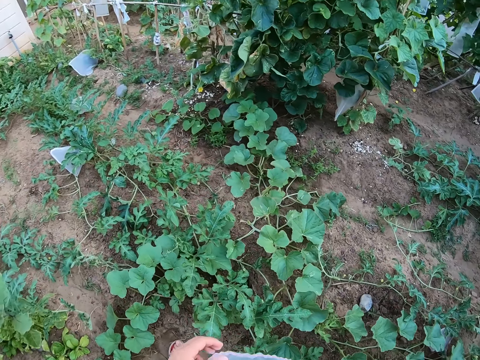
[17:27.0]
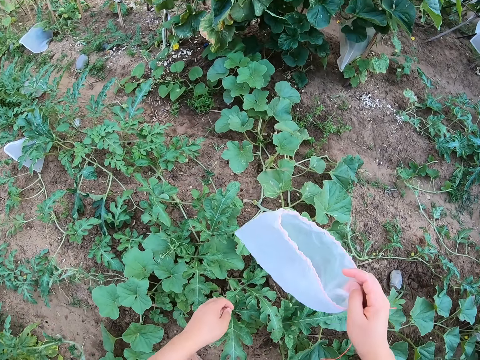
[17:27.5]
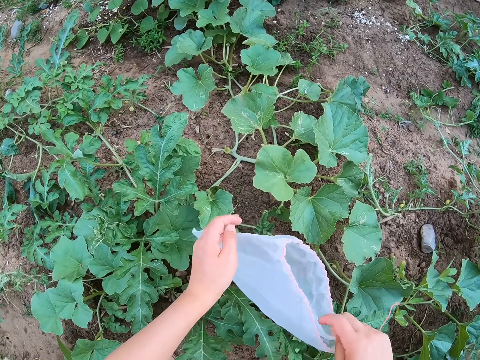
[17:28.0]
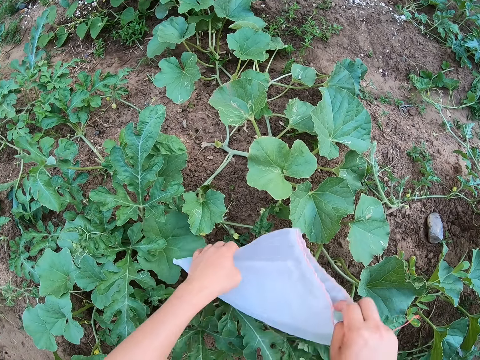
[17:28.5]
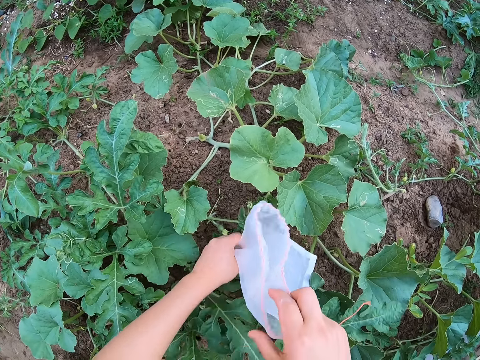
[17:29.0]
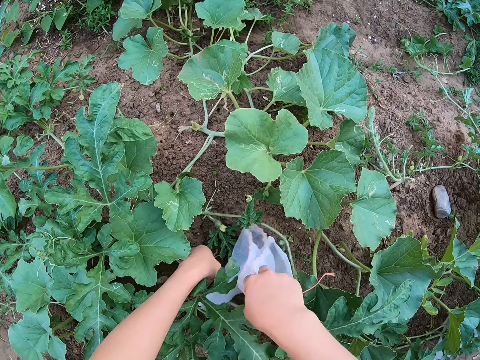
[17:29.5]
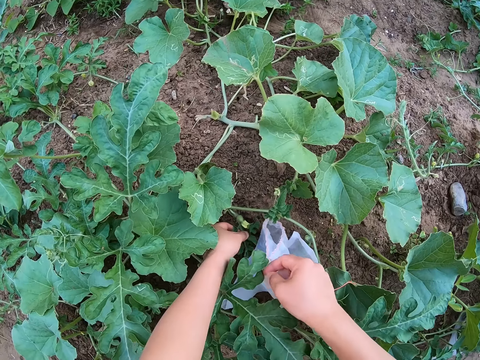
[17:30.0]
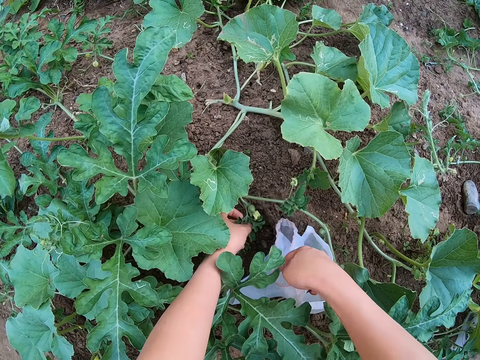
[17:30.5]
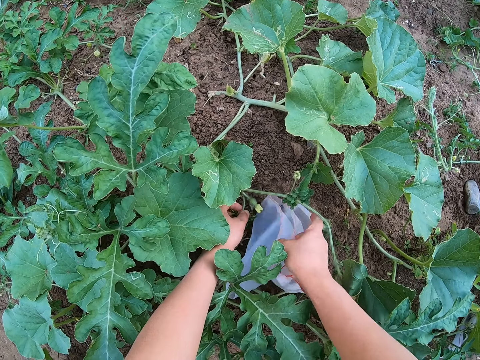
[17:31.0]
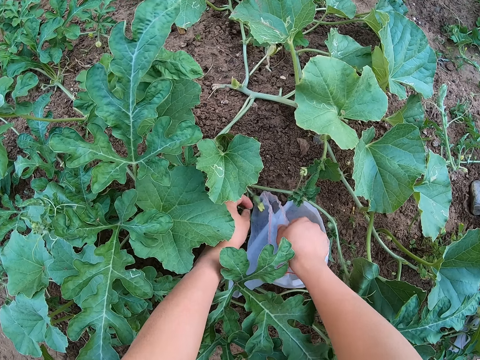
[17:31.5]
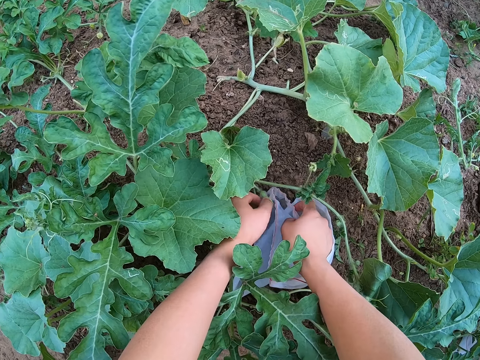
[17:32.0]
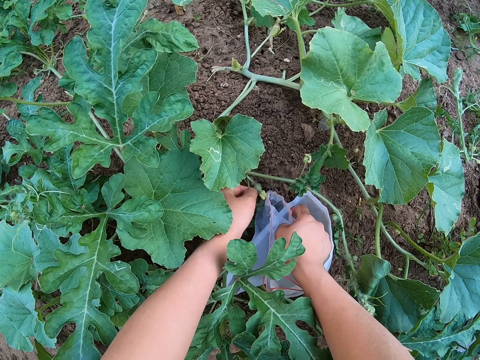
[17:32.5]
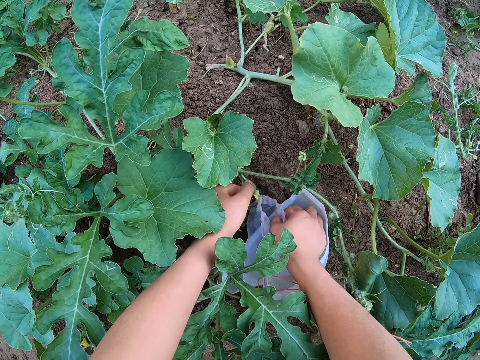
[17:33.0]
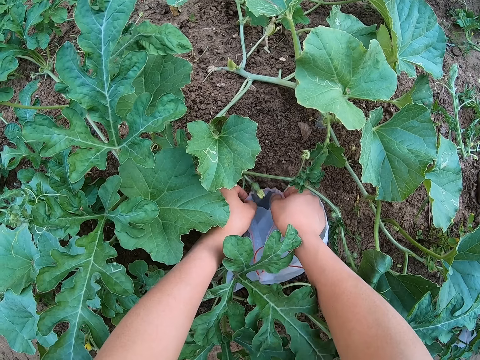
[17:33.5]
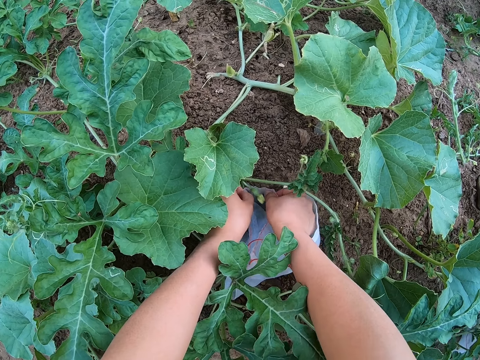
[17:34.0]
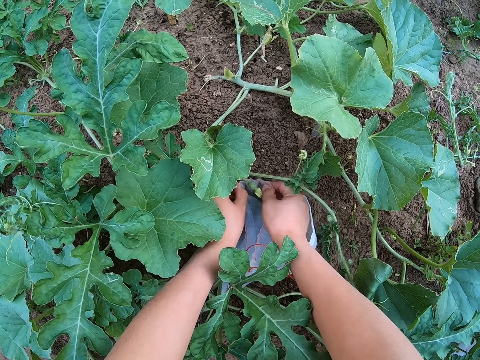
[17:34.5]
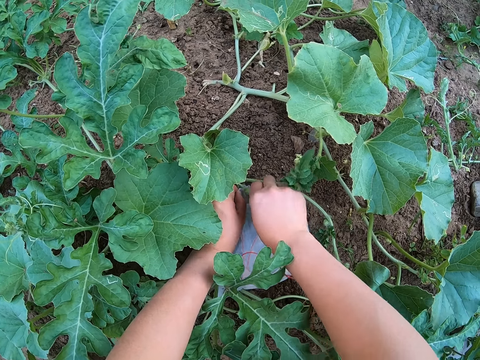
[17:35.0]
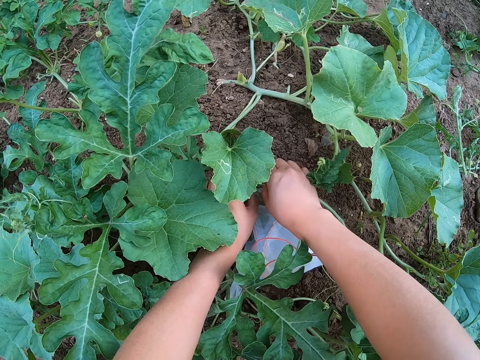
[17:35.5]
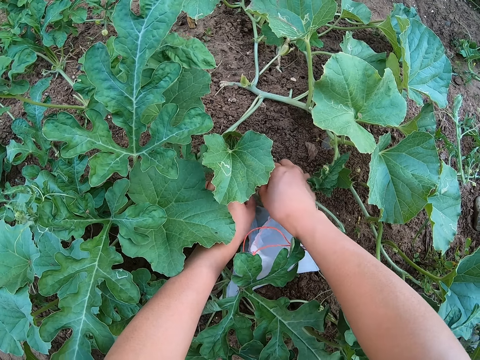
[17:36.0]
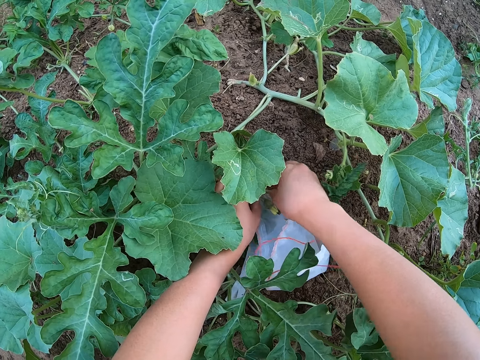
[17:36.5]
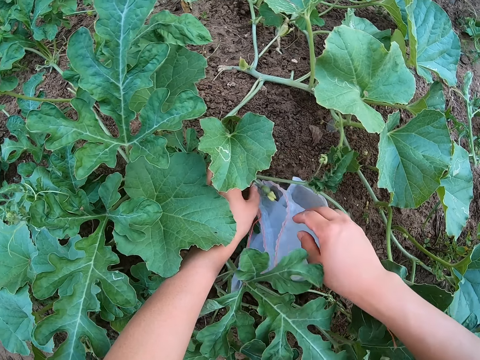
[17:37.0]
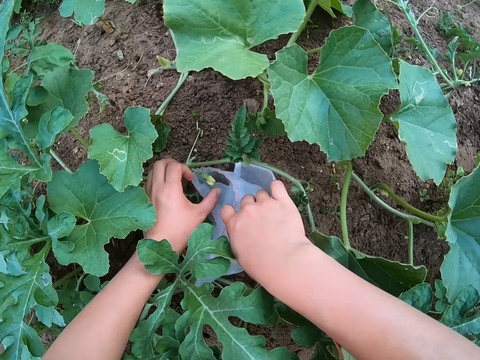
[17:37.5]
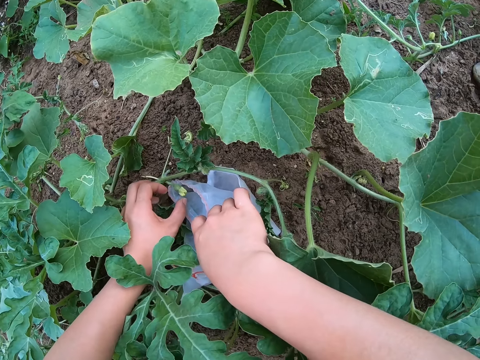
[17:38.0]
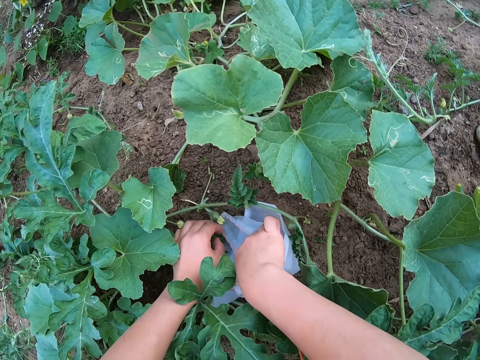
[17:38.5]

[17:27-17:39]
The camera wearer holds a watermelon leaf. They wrap the watermelon fruit with the nylon.

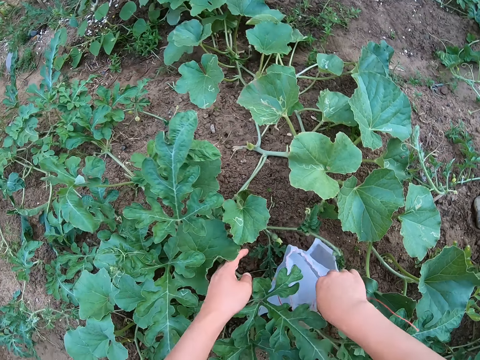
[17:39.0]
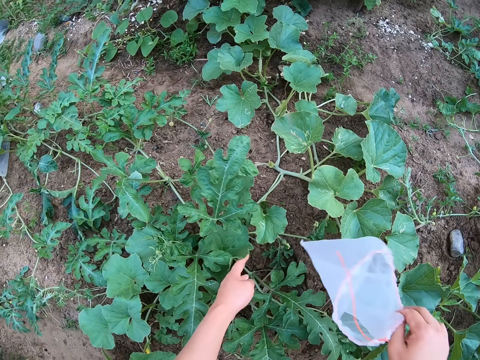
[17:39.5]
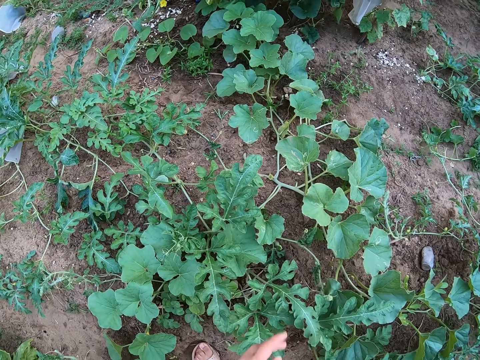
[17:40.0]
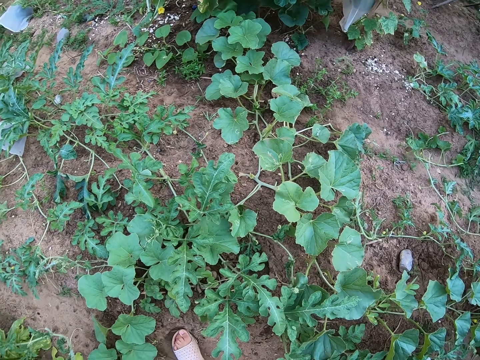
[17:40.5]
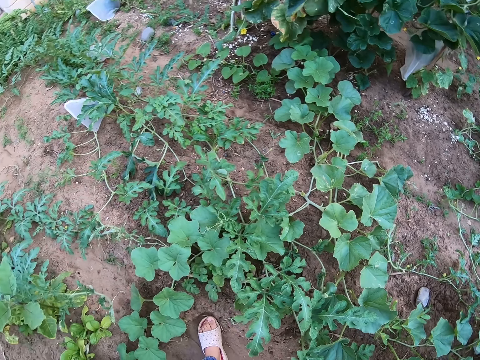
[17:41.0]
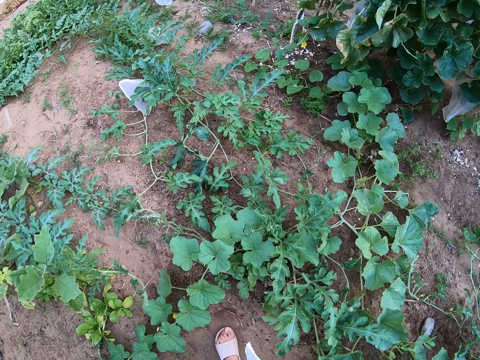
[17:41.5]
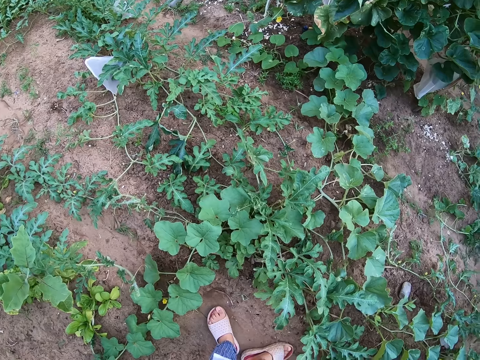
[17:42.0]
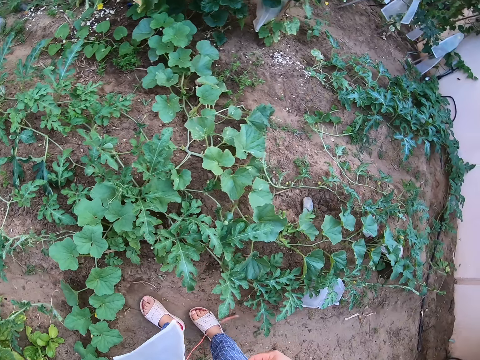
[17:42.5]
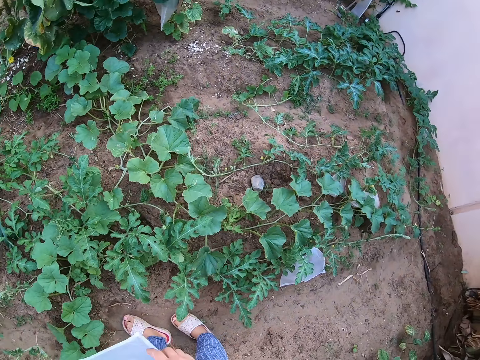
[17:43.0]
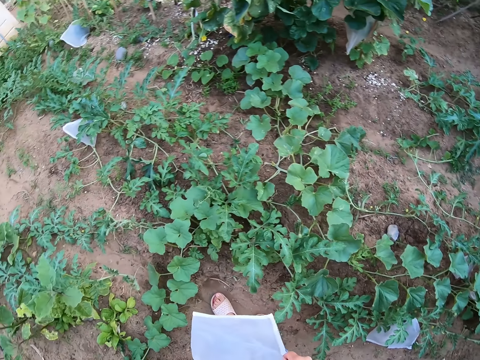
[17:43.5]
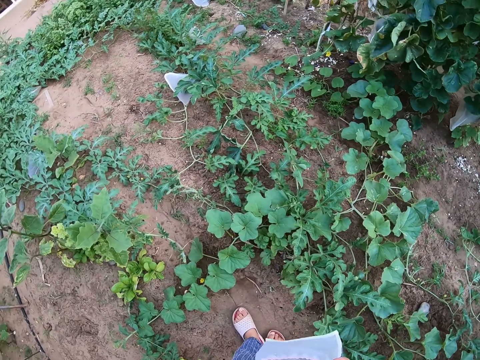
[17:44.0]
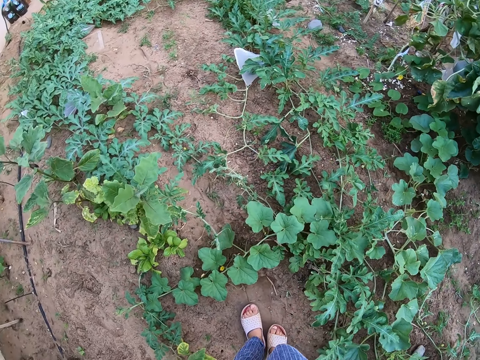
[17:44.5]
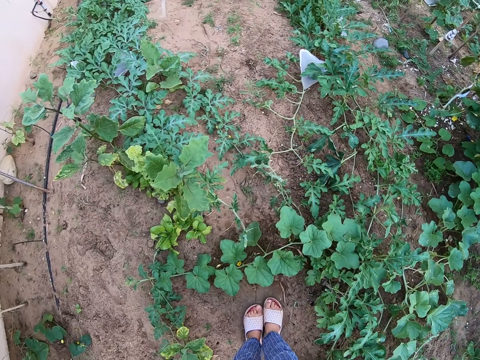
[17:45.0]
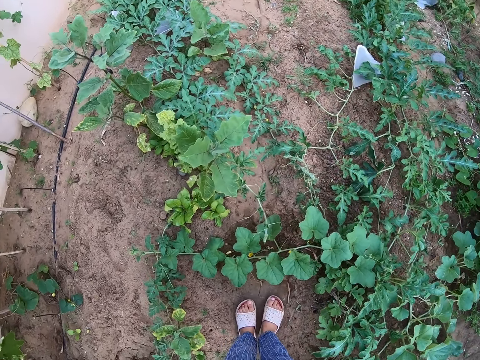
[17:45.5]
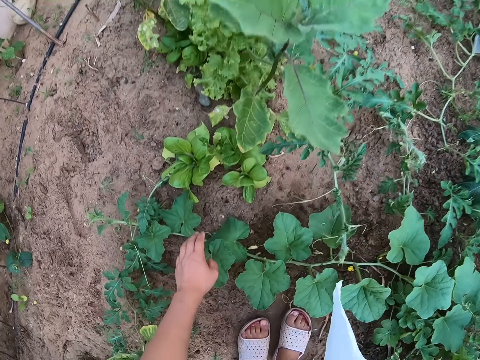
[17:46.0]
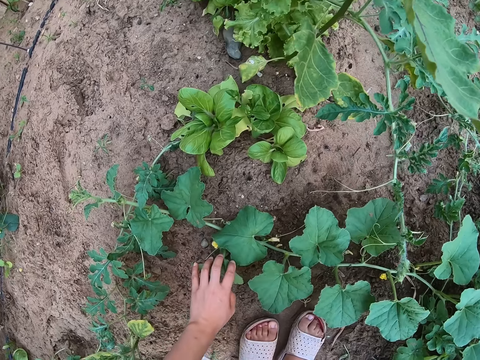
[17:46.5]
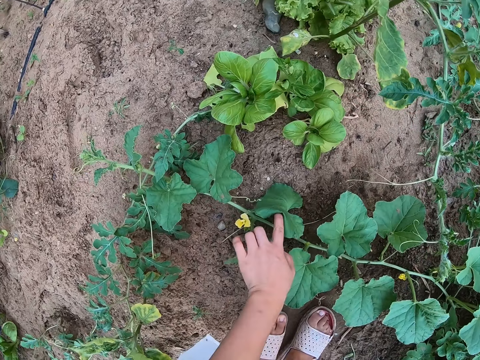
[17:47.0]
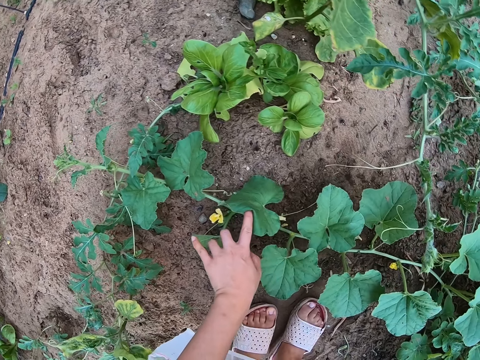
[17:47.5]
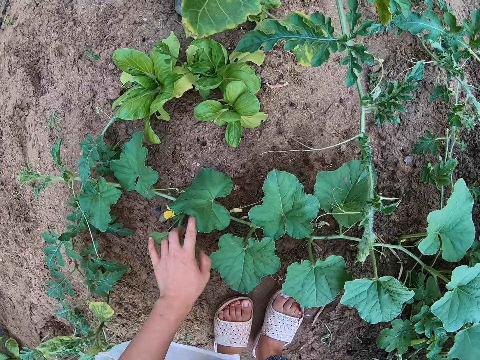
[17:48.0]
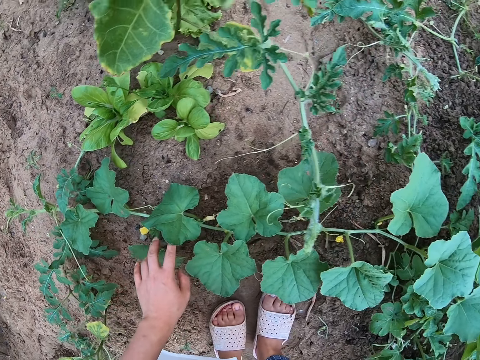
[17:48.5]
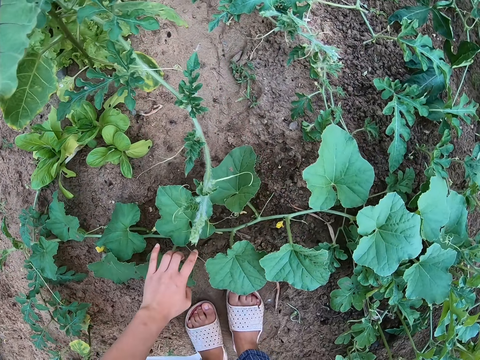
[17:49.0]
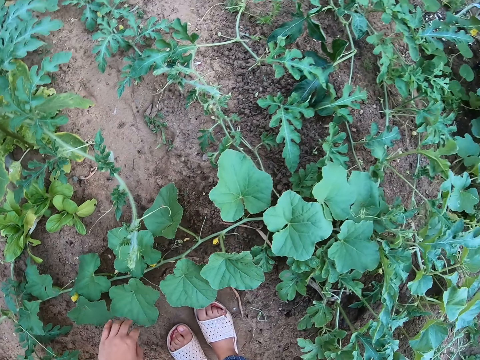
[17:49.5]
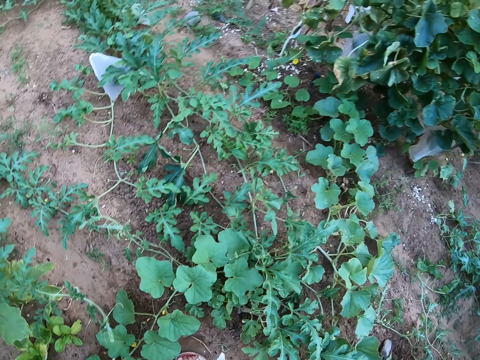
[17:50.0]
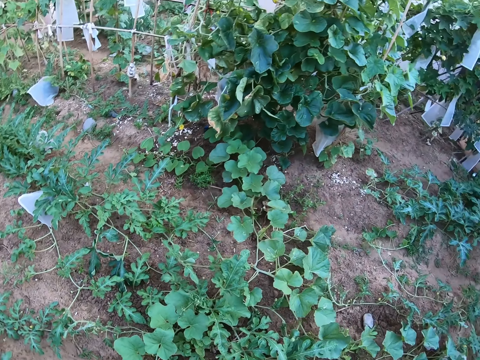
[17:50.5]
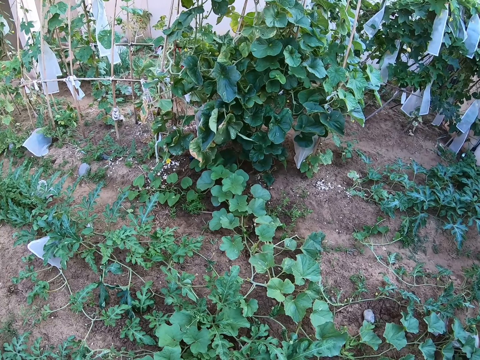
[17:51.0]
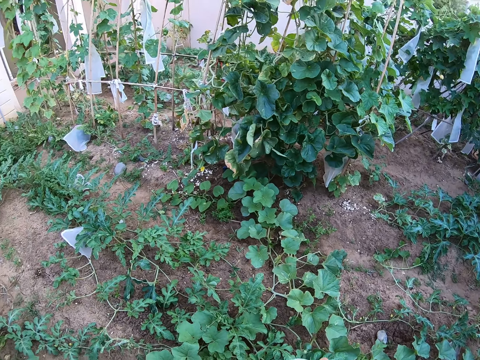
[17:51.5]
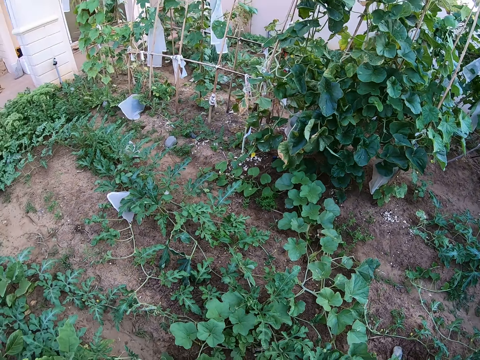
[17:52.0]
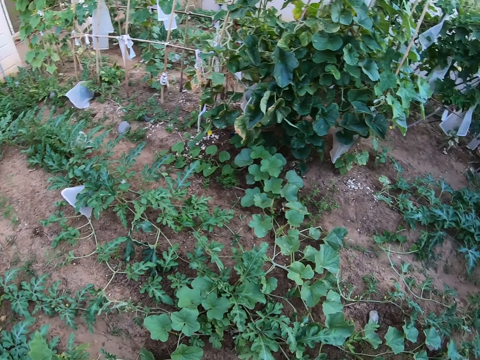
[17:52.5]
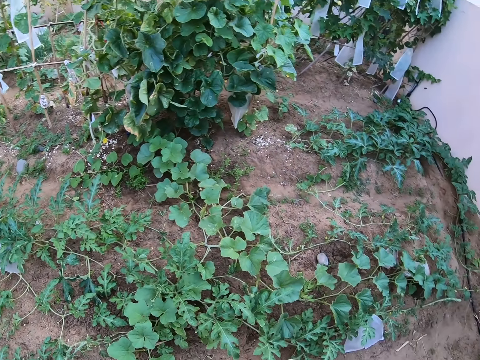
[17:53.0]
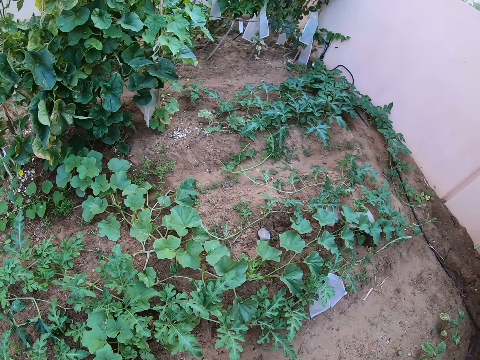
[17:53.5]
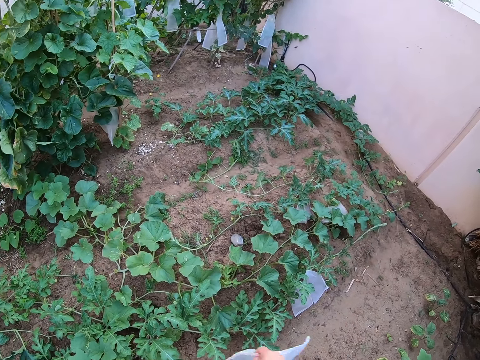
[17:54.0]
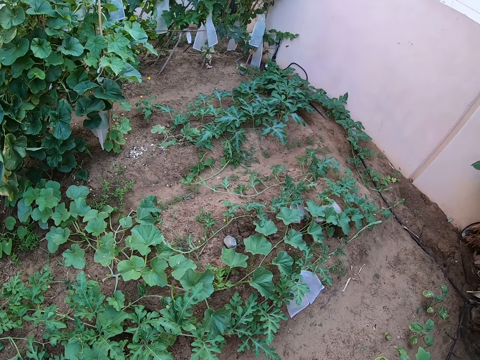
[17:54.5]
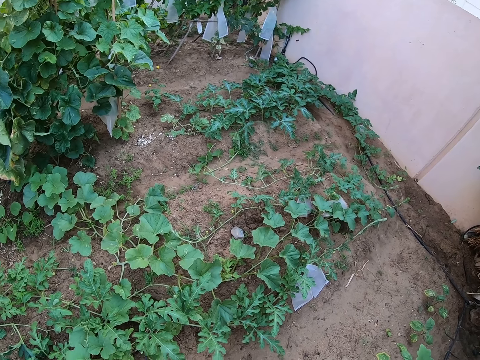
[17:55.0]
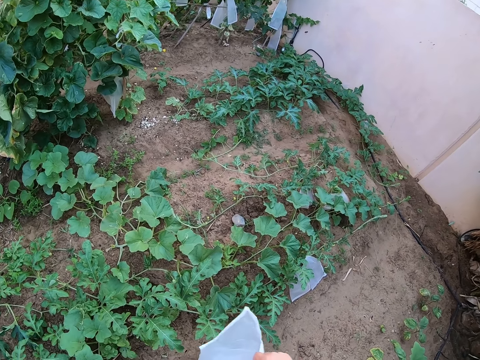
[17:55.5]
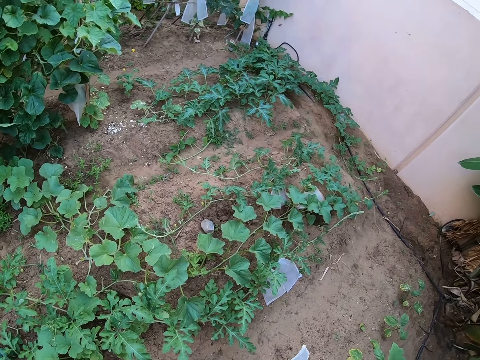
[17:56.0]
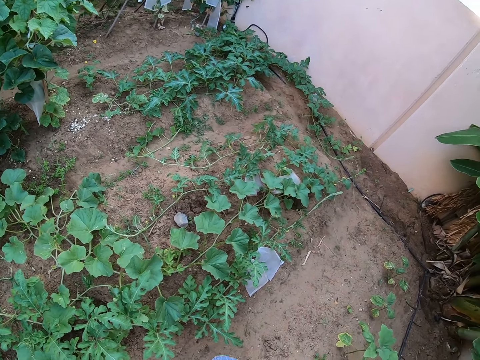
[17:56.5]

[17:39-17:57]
The camera wearer removes the nylon from the watermelon fruit. They look around the garden. They touch a pumpkin leaf. They look around the garden.
